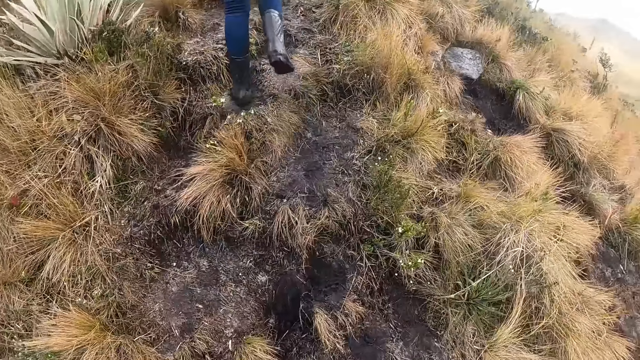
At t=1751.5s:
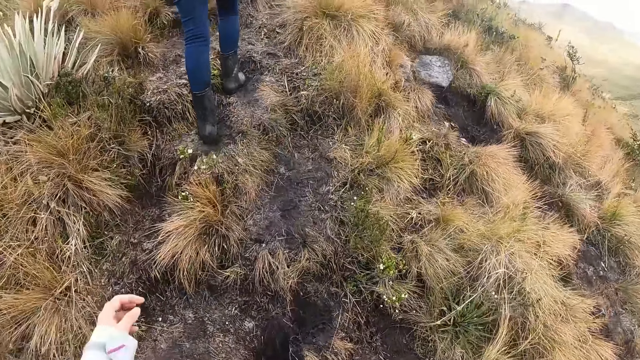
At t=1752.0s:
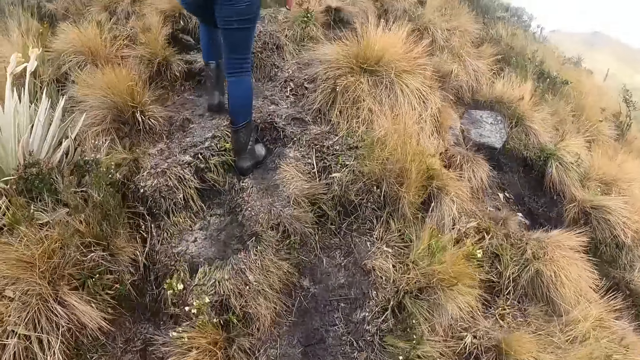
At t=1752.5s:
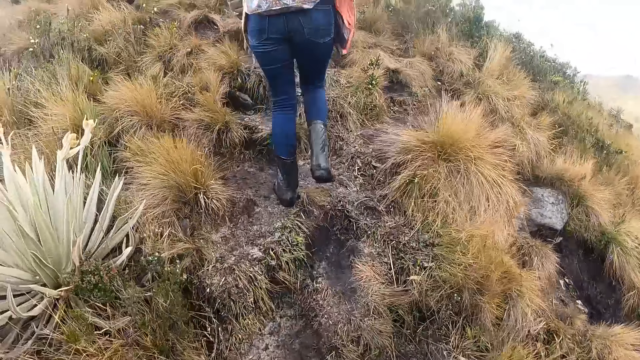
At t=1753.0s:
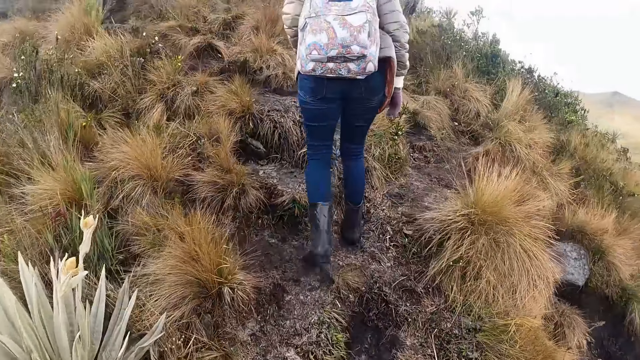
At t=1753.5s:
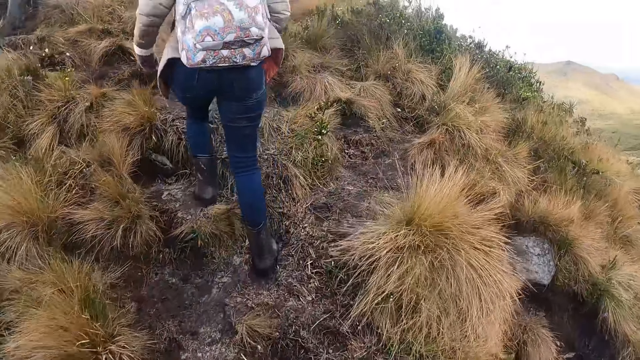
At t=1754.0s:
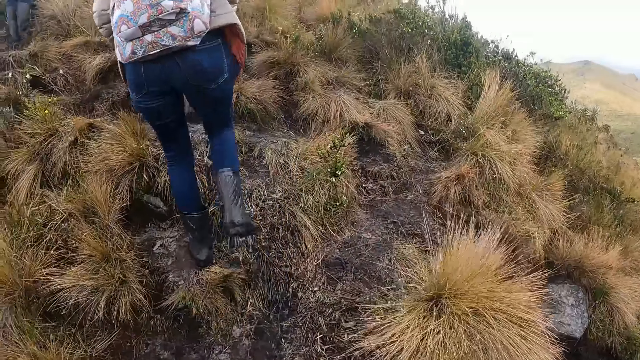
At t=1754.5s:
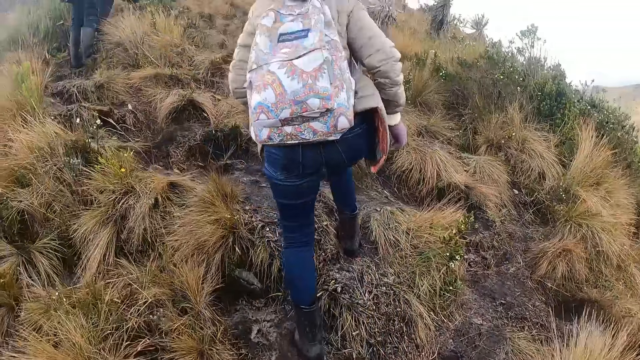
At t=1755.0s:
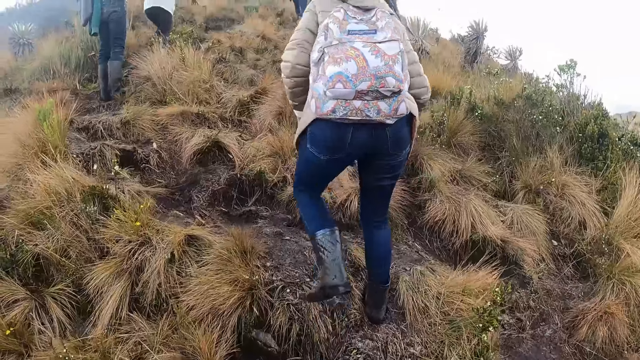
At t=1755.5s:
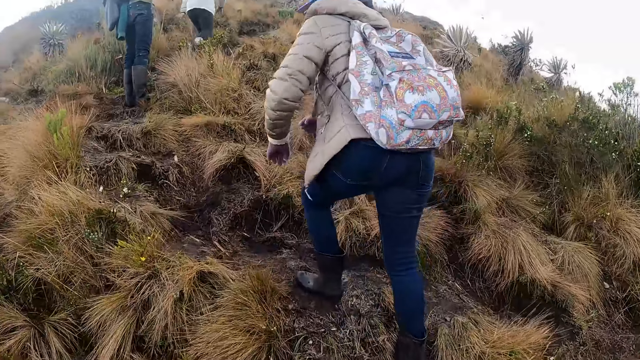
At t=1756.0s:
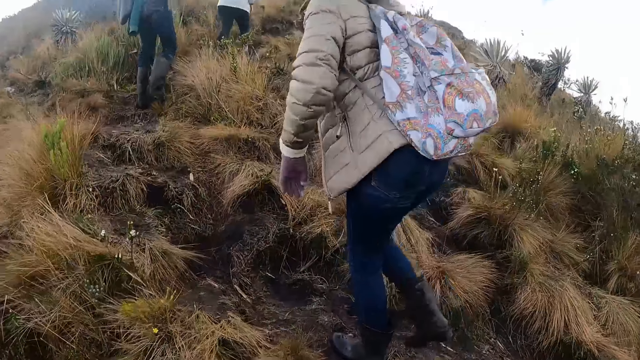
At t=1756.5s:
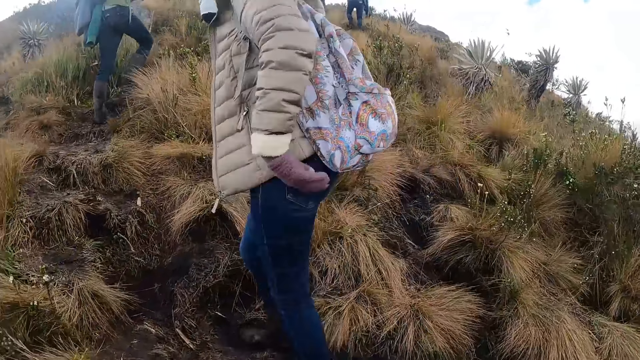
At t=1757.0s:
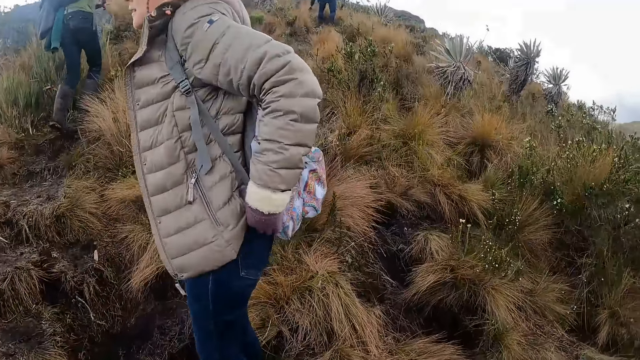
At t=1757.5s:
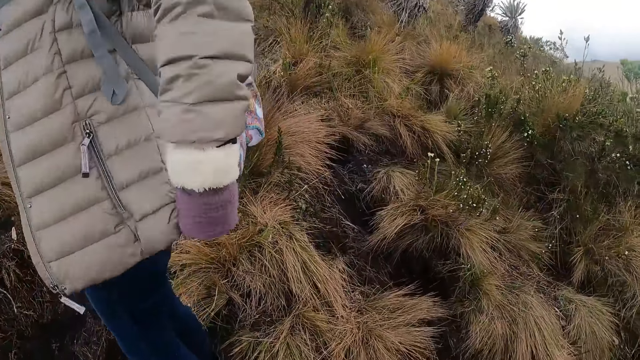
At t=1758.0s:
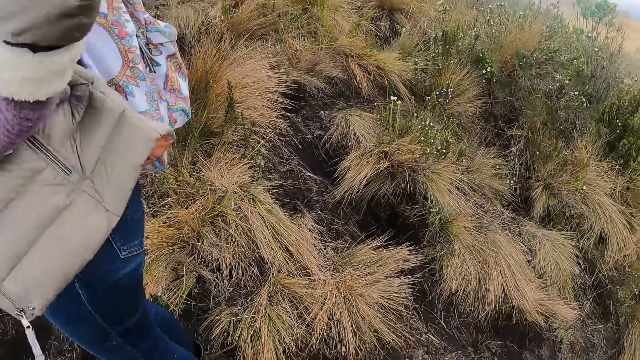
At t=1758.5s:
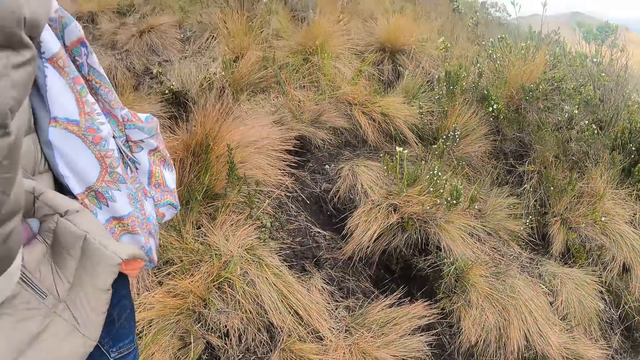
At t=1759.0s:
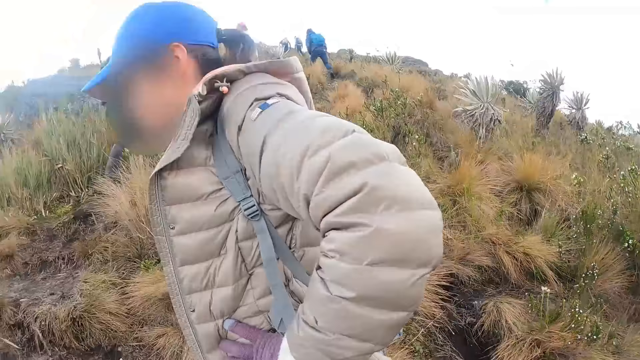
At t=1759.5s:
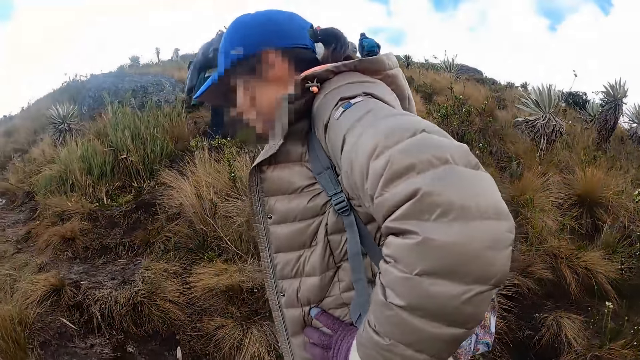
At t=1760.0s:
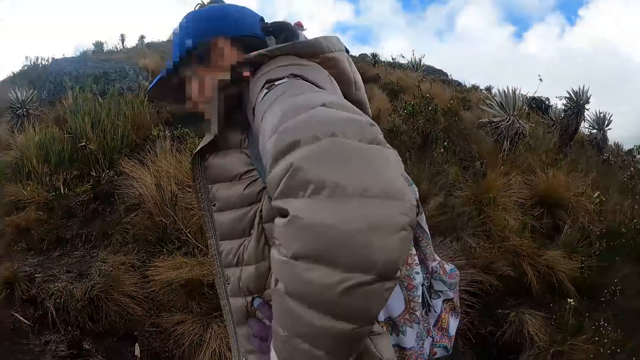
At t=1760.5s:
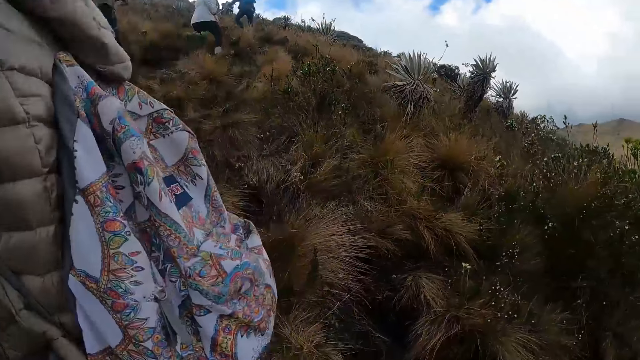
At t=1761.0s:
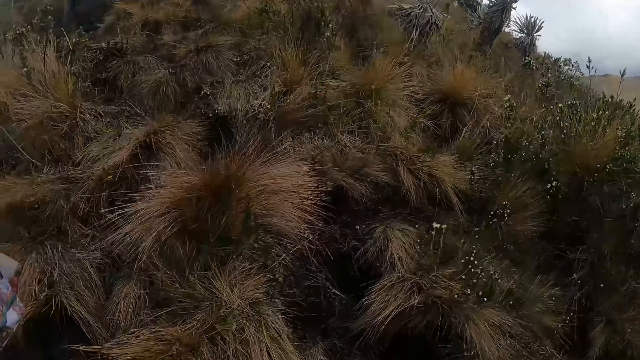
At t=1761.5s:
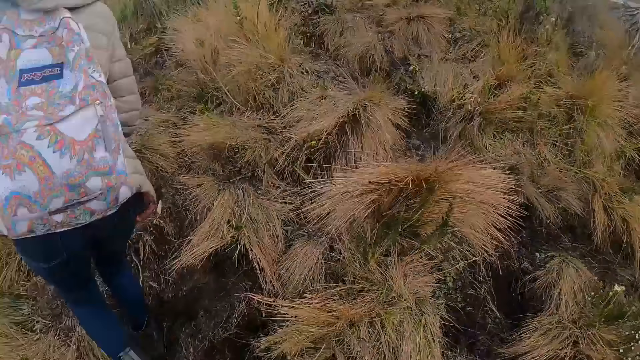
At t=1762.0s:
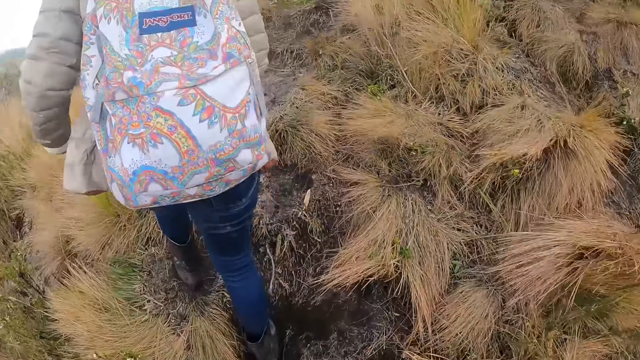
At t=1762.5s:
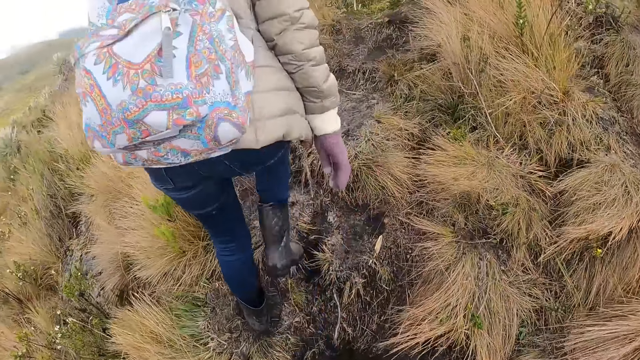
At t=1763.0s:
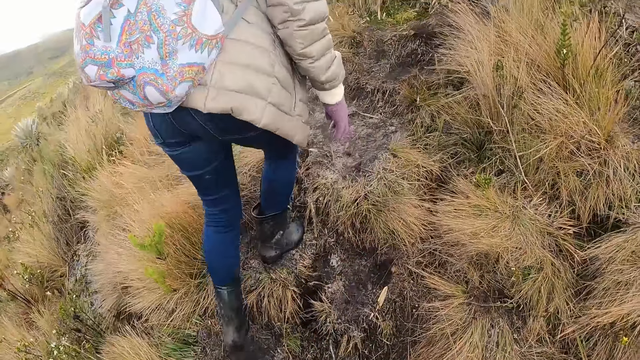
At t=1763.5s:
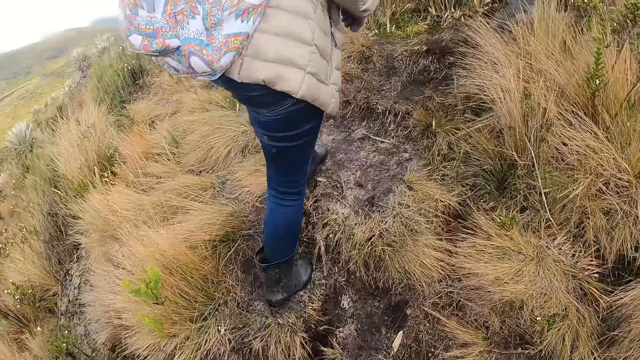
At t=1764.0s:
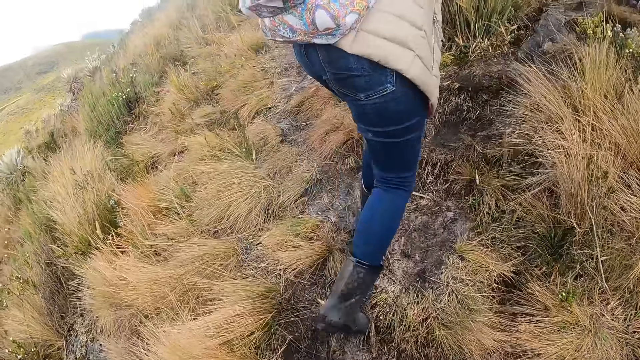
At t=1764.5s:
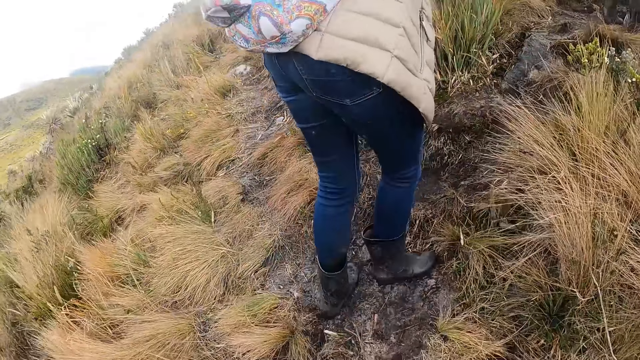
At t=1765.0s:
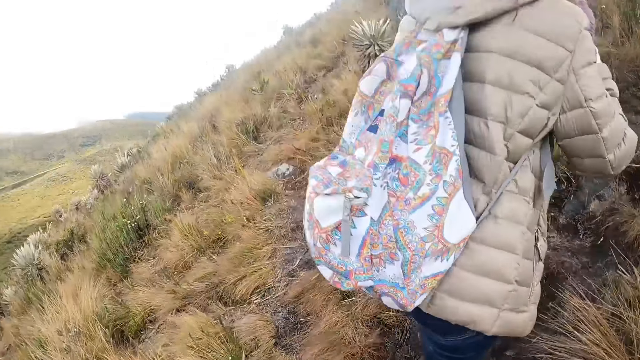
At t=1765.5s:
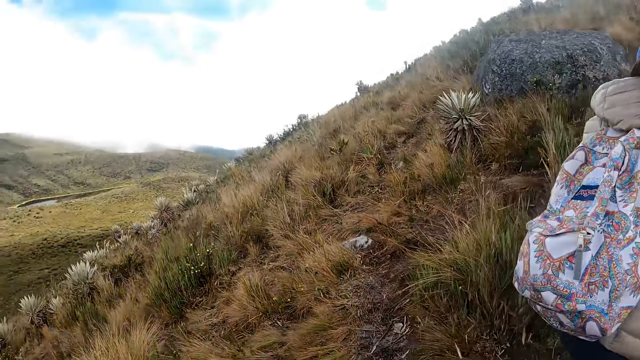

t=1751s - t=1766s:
The camera wearer looks at the person. They walk uphill.

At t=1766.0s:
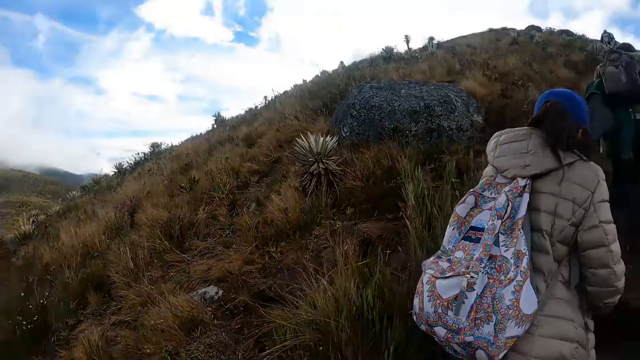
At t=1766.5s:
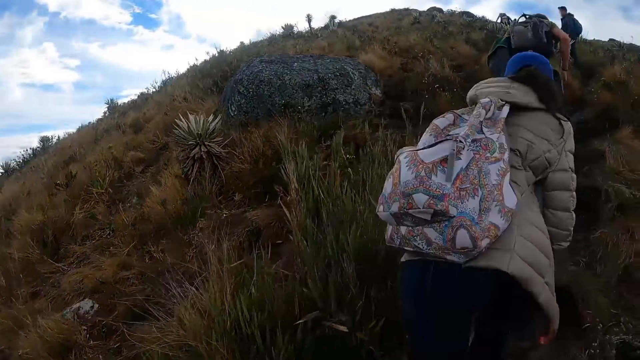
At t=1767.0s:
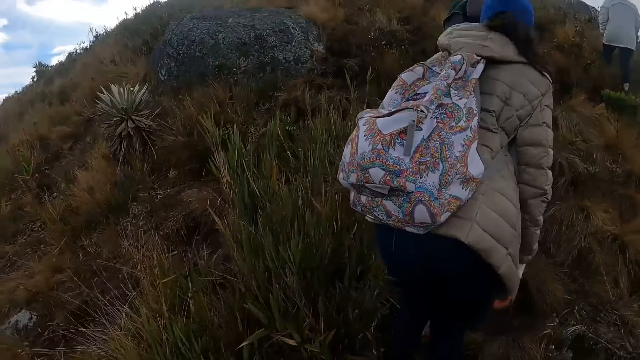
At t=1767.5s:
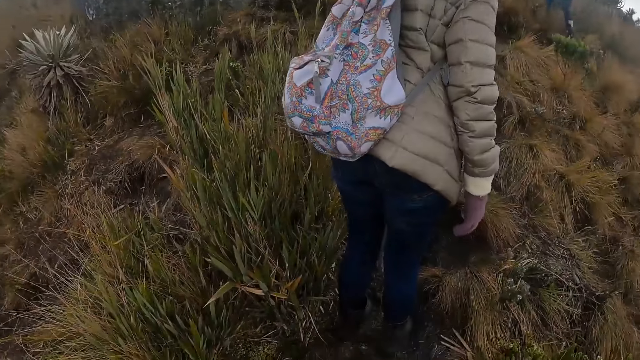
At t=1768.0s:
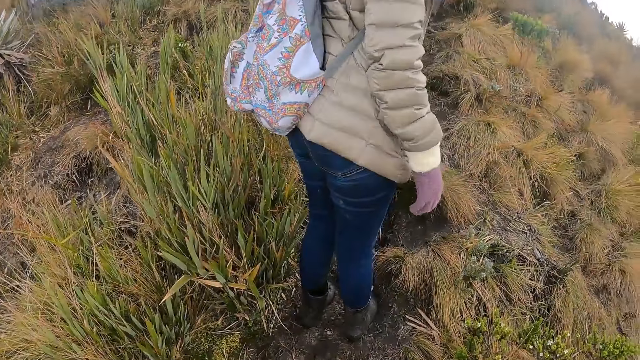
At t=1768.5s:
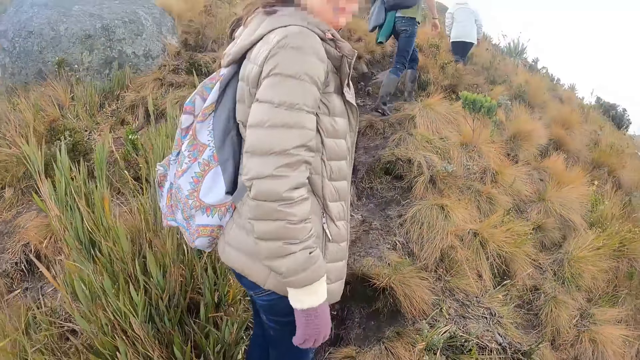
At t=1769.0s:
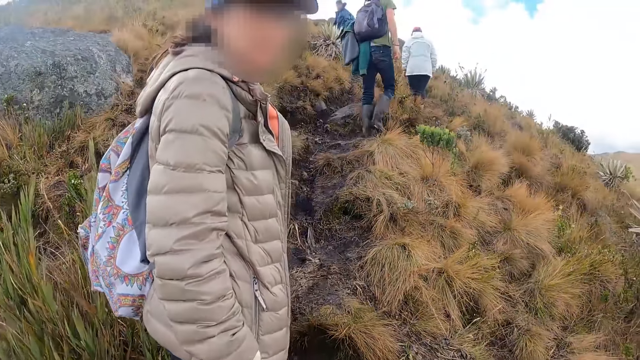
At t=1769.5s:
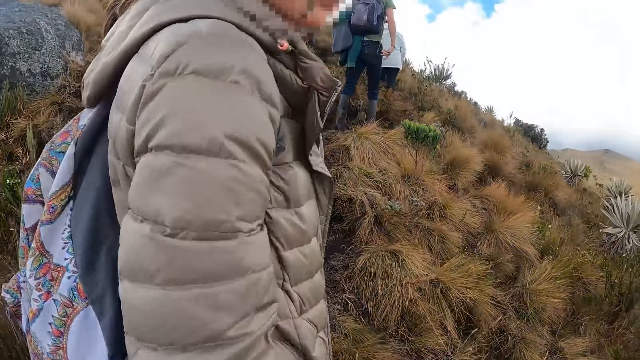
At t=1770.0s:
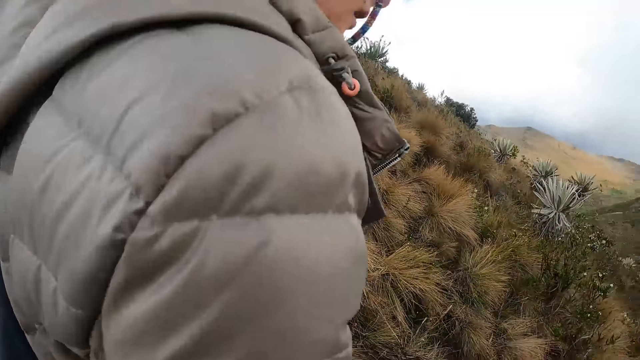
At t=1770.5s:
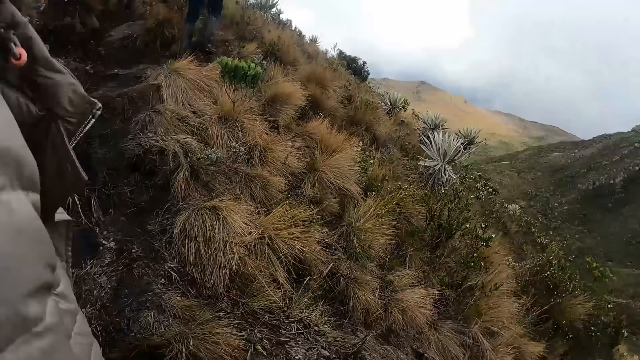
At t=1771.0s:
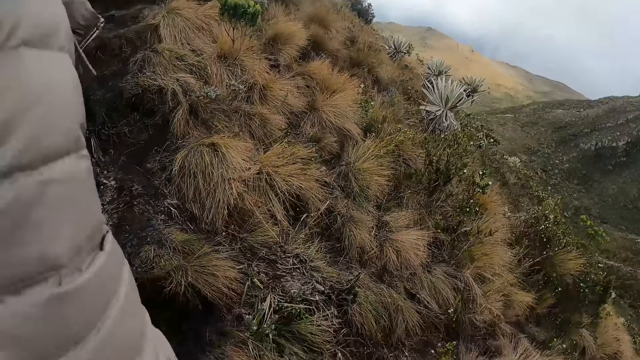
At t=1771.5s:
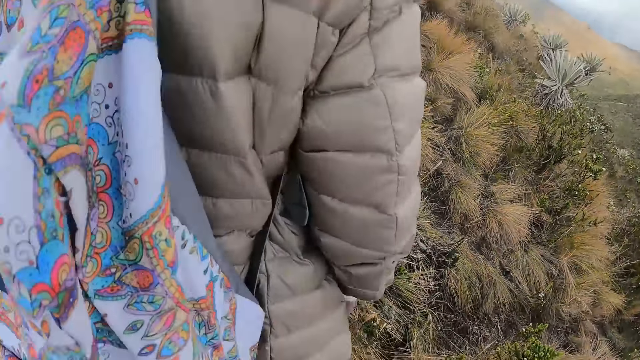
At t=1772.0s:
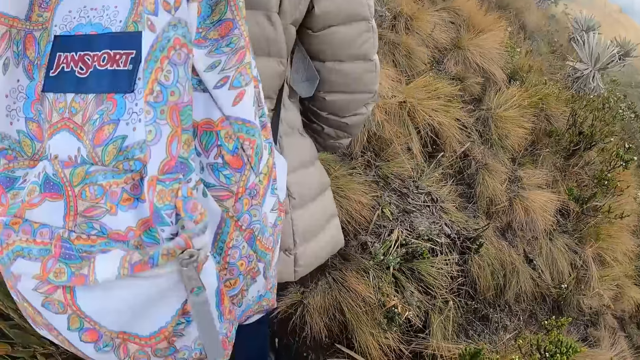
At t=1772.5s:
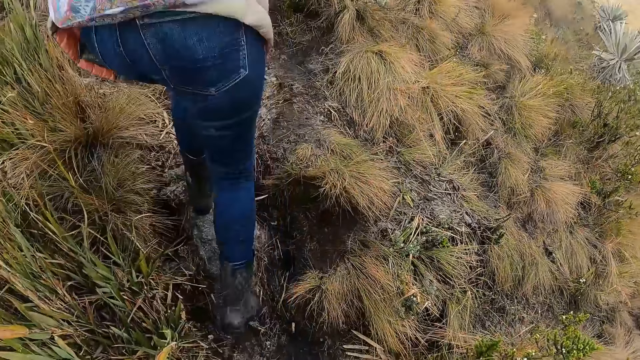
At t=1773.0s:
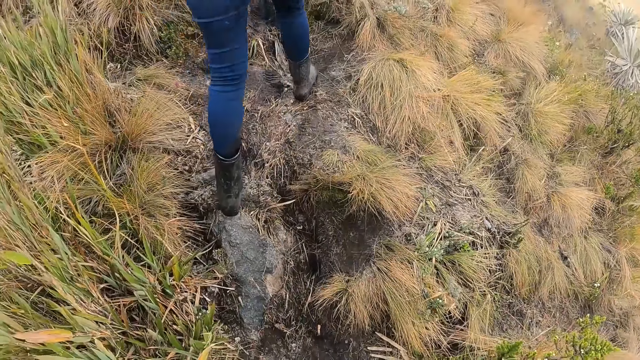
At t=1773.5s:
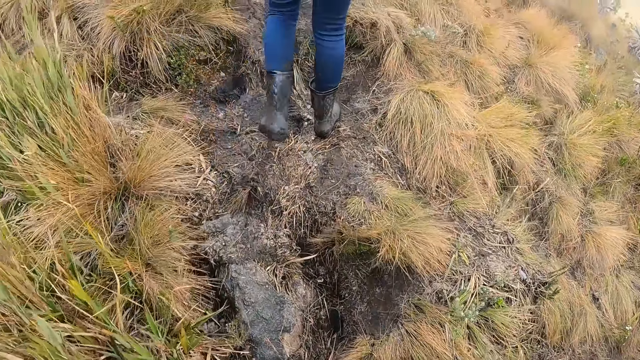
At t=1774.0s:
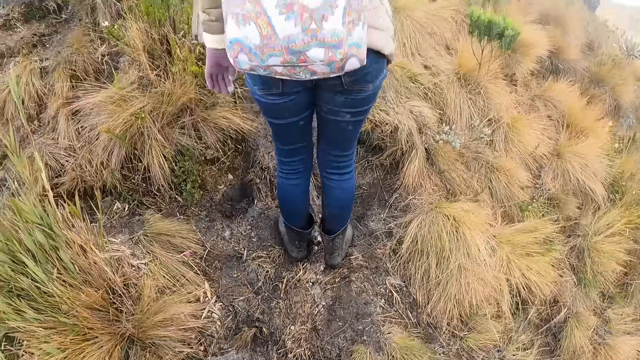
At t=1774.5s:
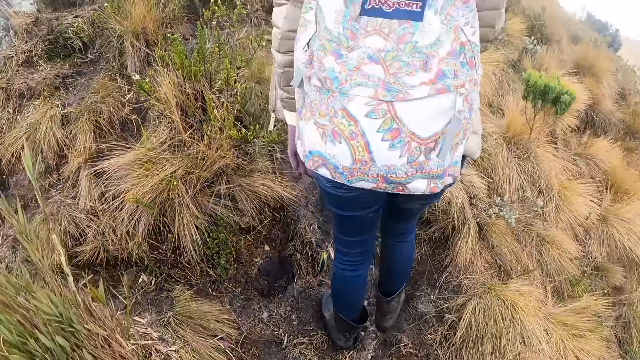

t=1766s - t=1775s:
The camera wearer looks at the person. They walk uphill.
